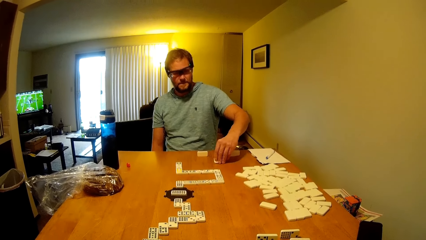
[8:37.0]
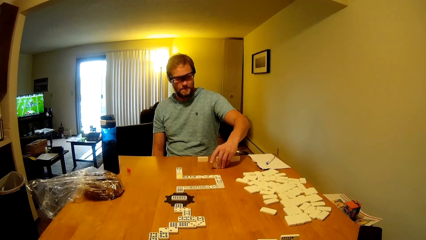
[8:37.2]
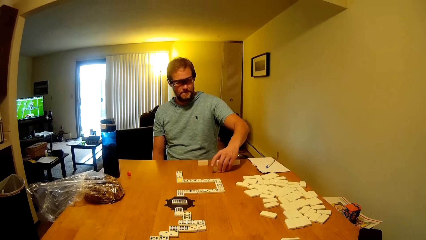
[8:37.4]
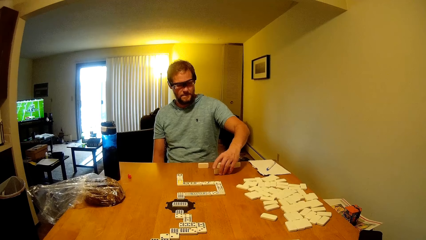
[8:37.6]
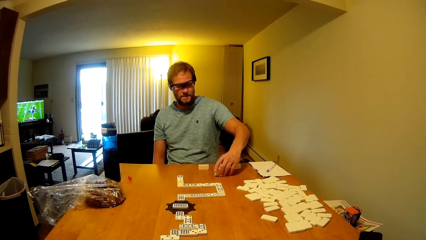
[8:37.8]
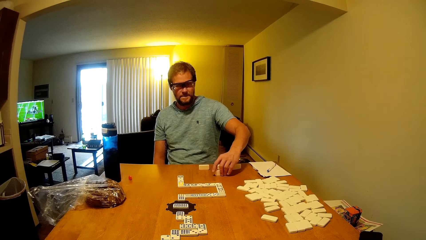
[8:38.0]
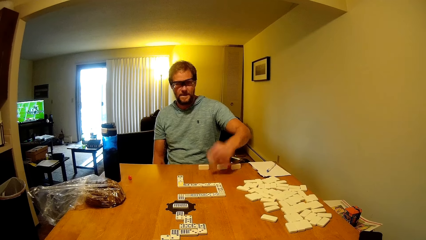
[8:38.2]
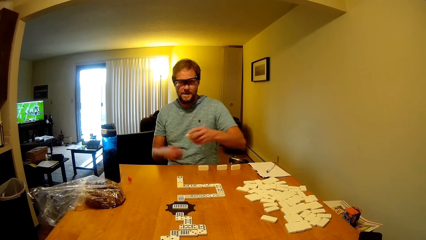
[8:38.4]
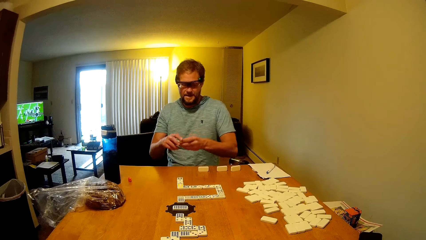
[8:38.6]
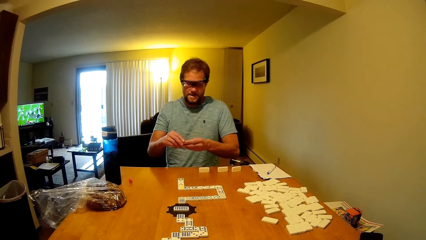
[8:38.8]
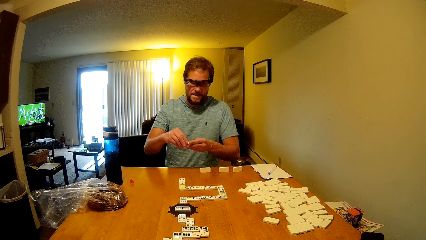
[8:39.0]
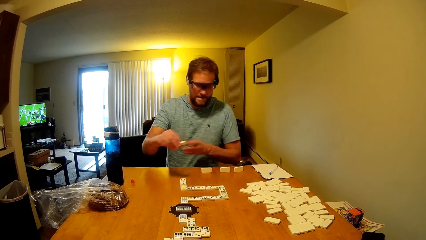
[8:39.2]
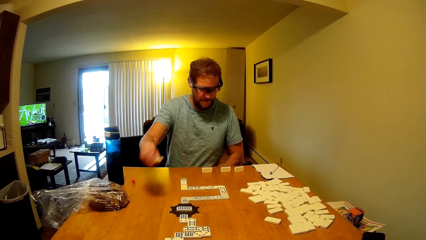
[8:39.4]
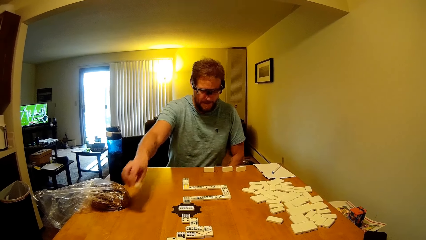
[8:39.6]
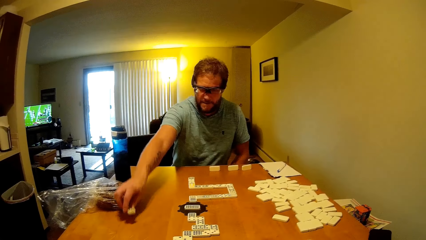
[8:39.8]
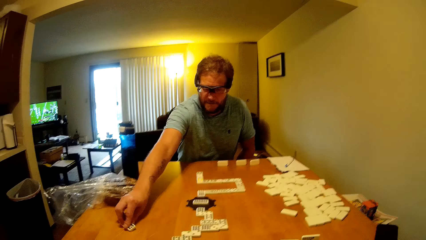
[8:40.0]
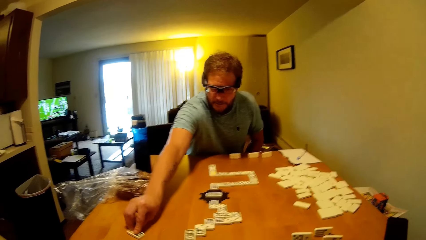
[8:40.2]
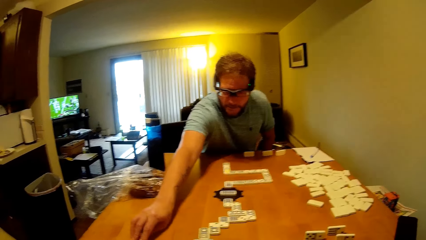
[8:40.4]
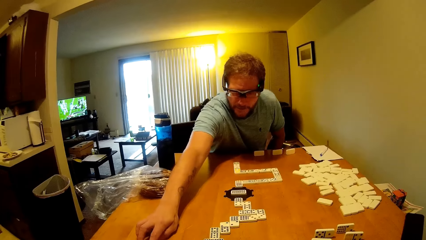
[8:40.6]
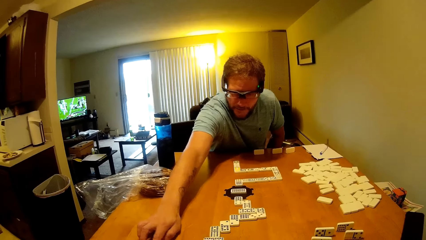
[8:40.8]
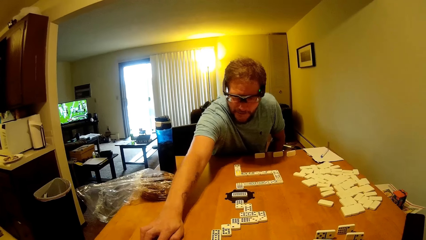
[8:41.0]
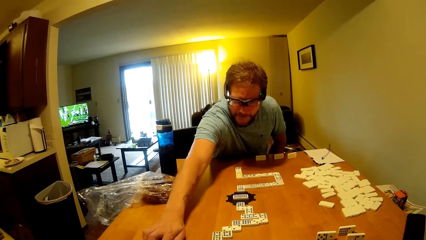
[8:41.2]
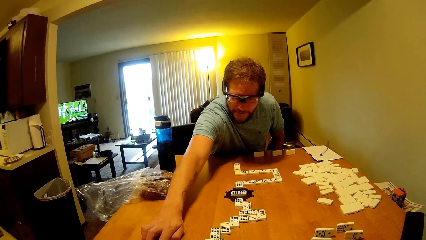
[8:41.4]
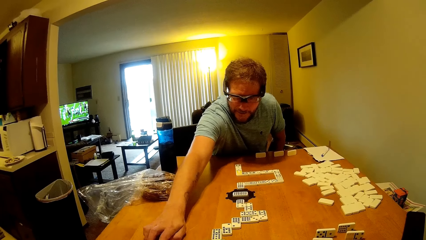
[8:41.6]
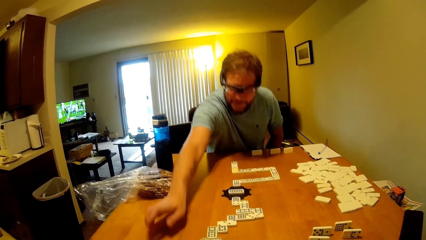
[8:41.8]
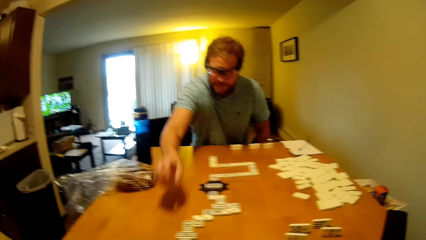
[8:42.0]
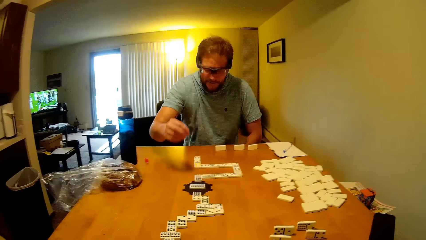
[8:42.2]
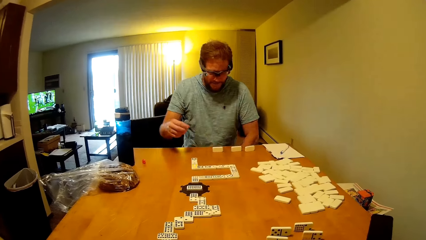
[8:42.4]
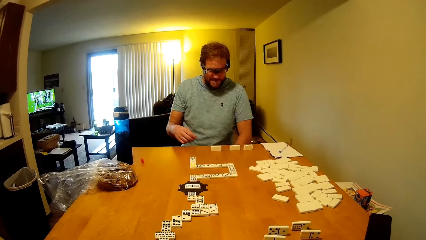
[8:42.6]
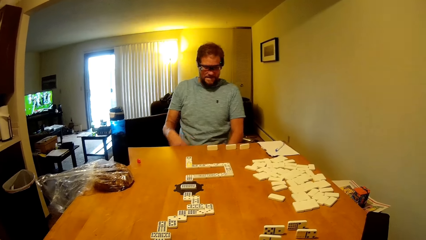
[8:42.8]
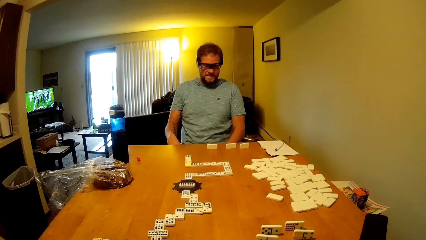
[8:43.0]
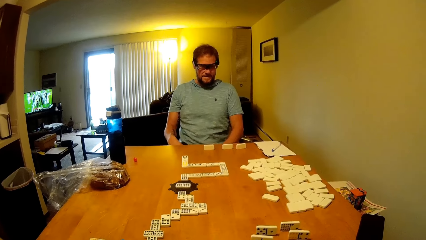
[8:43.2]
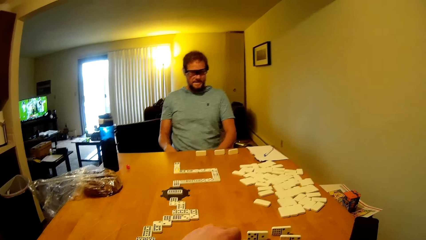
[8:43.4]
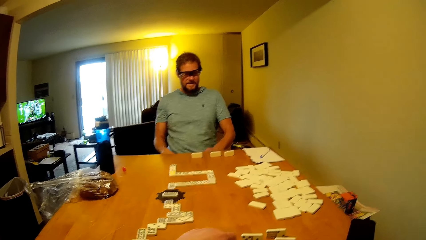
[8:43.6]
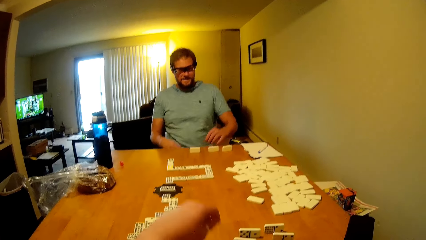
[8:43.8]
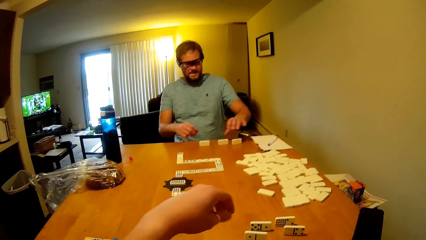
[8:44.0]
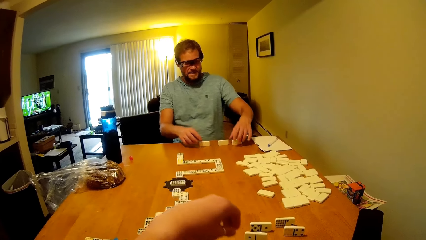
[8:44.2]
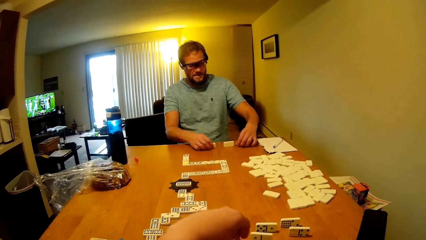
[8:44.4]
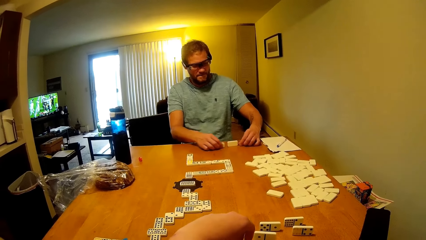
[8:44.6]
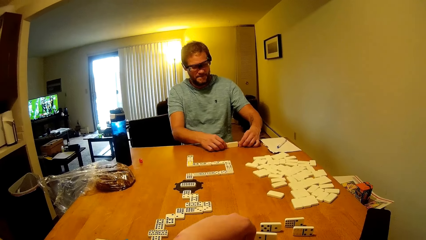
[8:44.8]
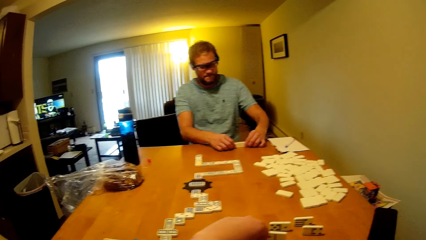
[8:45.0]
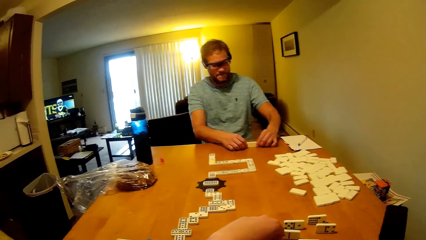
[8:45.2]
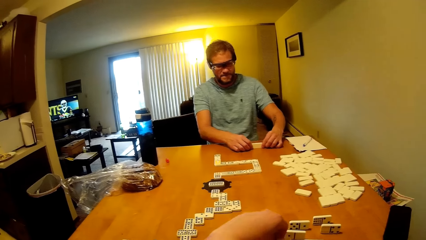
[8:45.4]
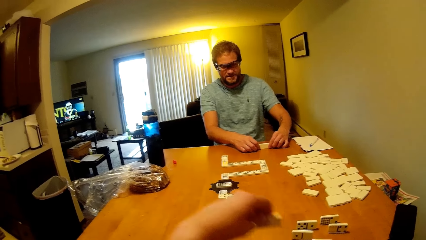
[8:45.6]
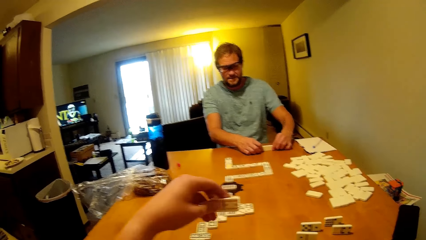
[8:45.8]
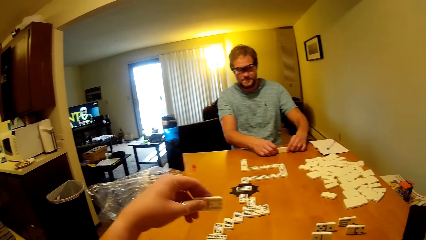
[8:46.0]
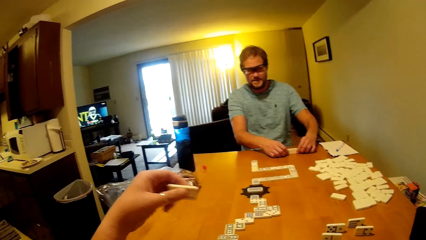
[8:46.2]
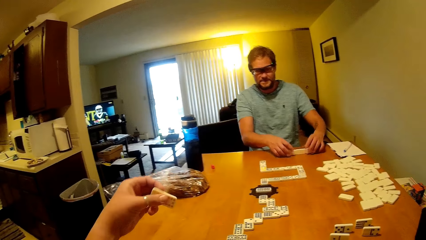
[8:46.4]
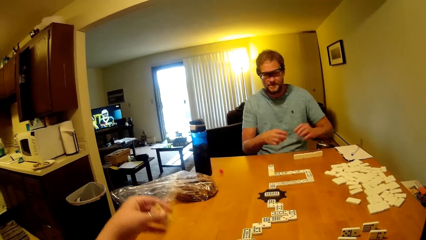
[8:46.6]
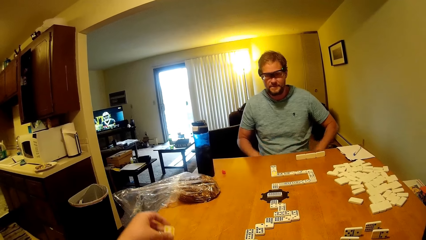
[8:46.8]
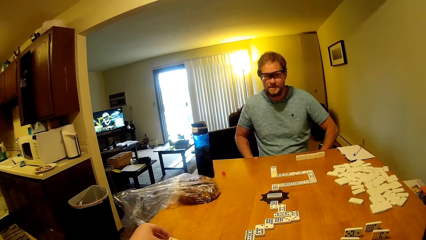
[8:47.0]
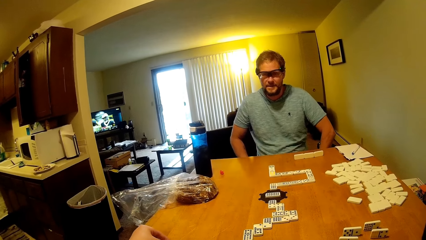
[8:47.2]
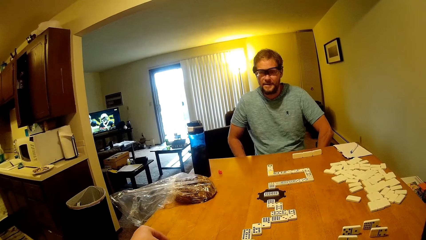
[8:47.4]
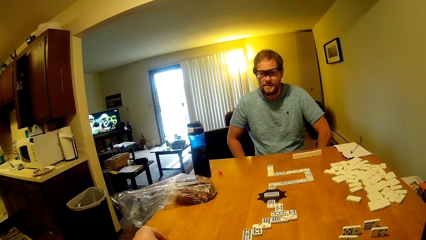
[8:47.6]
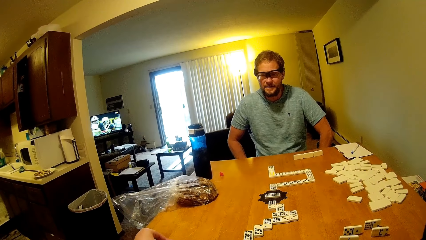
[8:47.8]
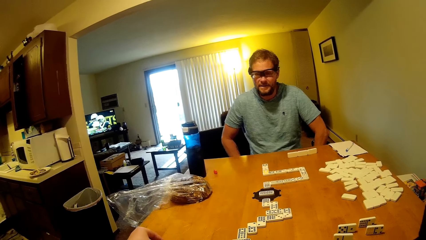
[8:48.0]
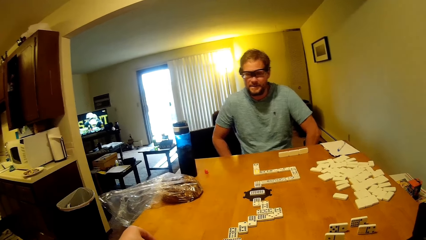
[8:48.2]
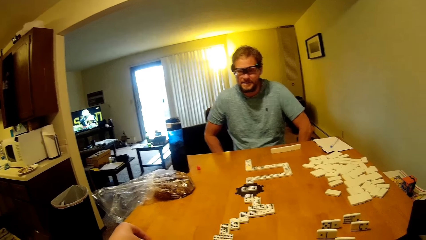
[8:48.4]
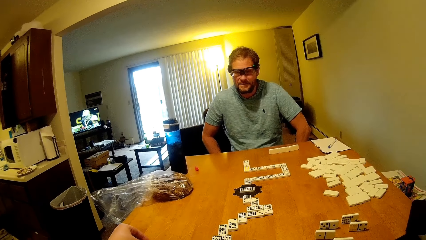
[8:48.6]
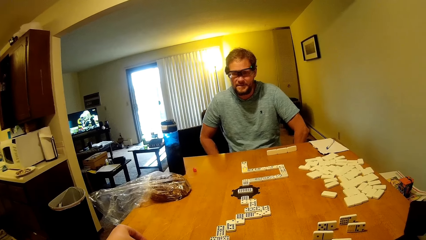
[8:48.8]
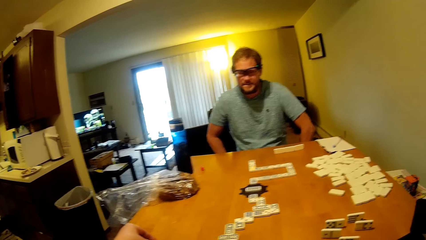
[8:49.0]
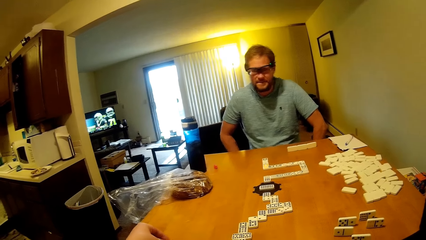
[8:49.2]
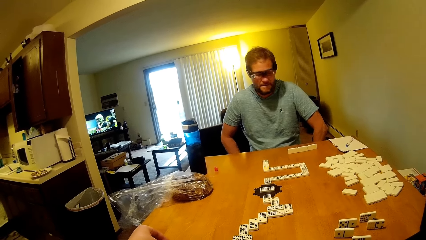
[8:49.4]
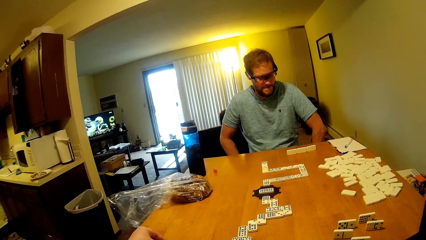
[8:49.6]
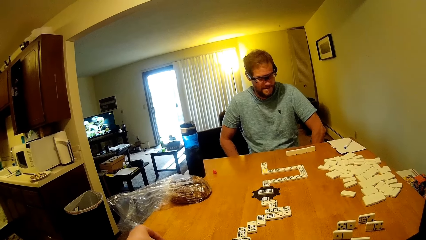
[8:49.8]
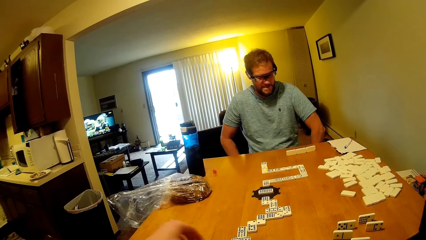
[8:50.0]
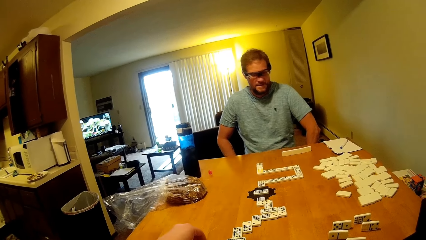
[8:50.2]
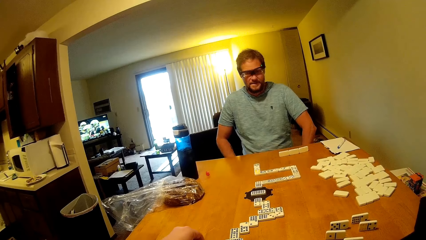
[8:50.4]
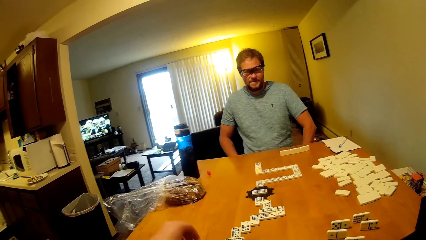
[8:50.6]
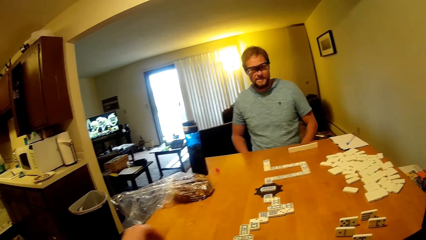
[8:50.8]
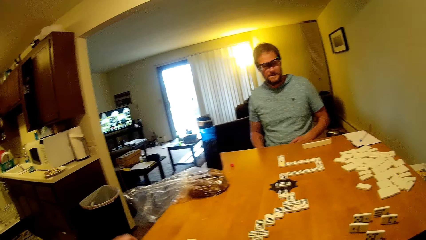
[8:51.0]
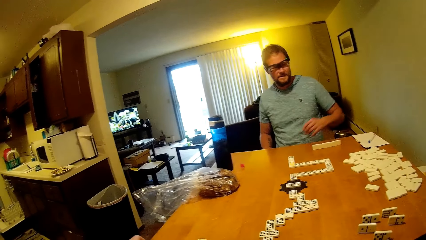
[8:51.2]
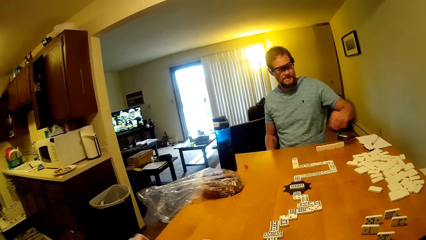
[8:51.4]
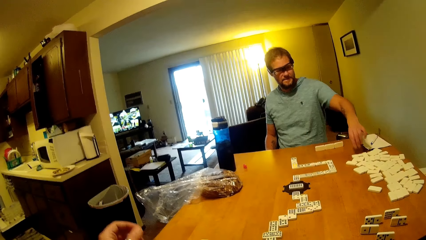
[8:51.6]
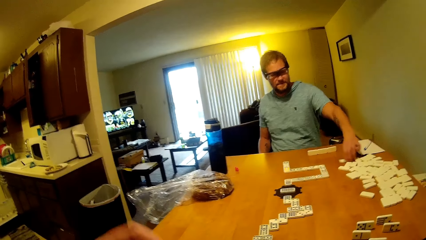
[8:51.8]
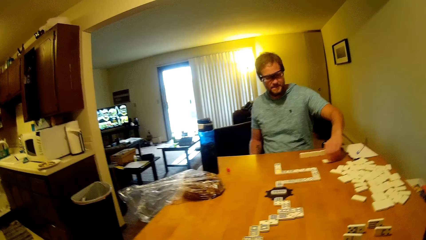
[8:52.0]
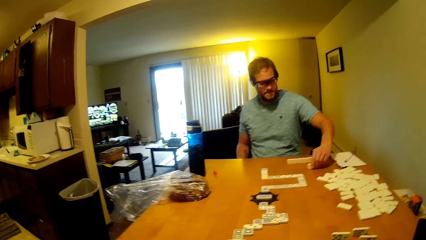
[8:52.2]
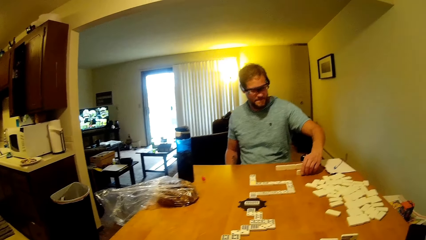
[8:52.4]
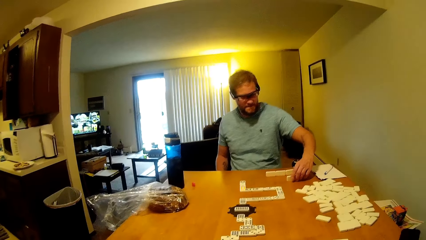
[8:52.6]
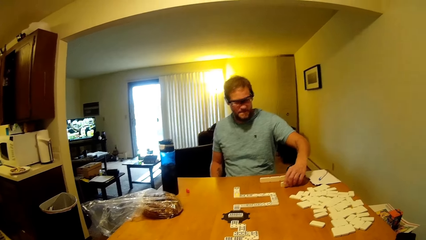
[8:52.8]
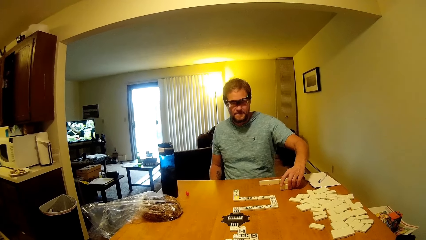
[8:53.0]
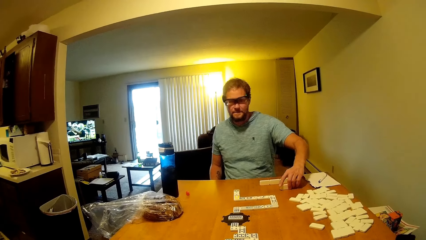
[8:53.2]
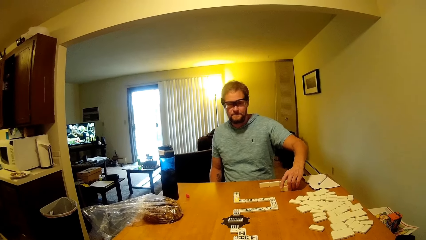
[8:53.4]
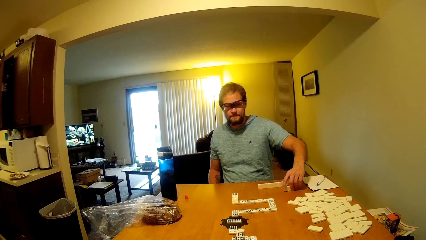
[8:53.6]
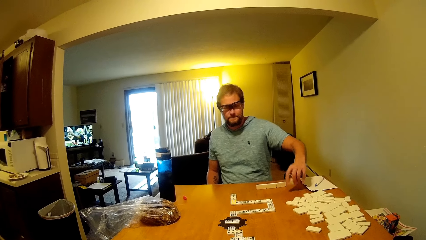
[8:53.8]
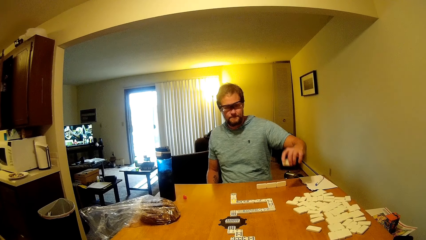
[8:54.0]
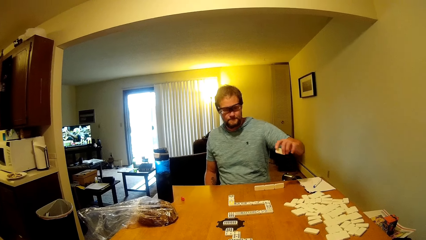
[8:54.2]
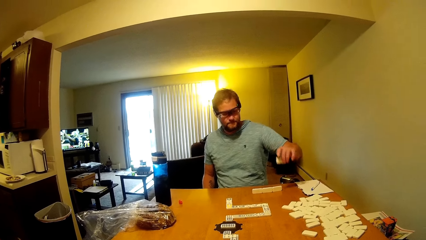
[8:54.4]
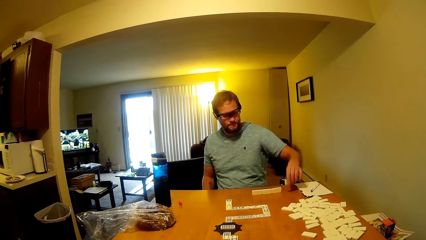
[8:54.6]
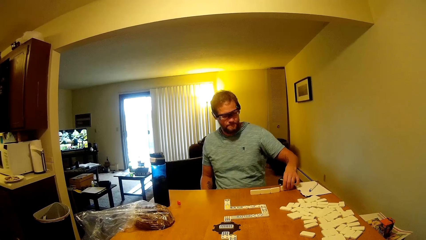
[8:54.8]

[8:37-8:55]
A man turns the domino. The man places a bottle on the table. He picks the domino on the table. The camera wearer looks at the dominoes game. The man places the bottle on the table. The camera wearer talks to the man. The man puts the domino on the table. He talks to the camera wearer. The camera wearer picks the domino on the table, talks to the man, and picks the domino on the table. The man moves the dominoes on the table. The camera wearer puts the domino on the table. The man looks at the dominoes game and talks to the camera wearer. The camera wearer picks the domino on the table. The man looks at the dominoes game. The camera wearer puts the domino on the table. The man looks at the dominoes game and picks the domino on the table. The camera wearer looks at the dominoes game.
